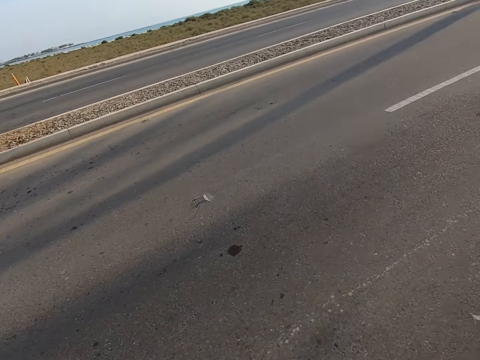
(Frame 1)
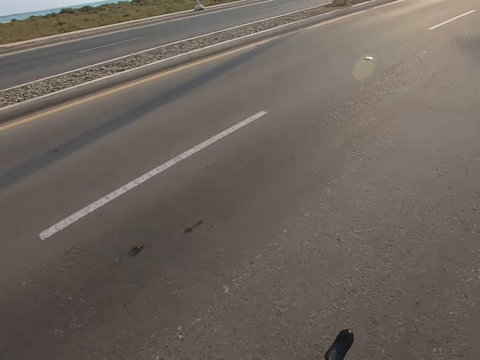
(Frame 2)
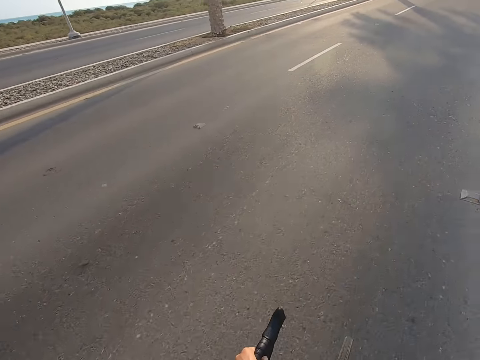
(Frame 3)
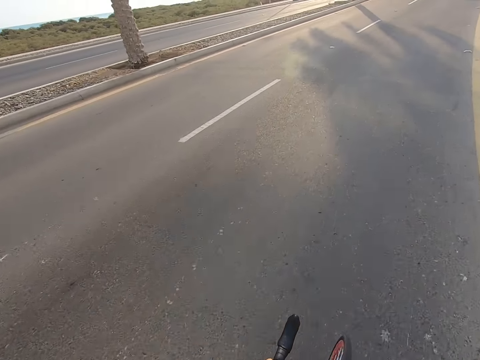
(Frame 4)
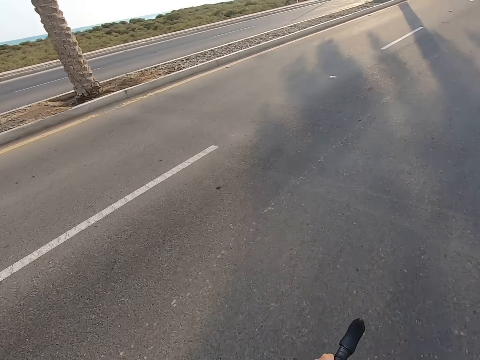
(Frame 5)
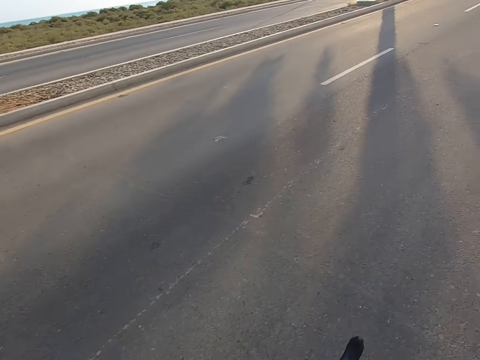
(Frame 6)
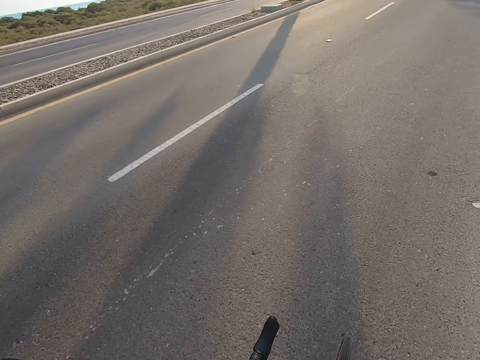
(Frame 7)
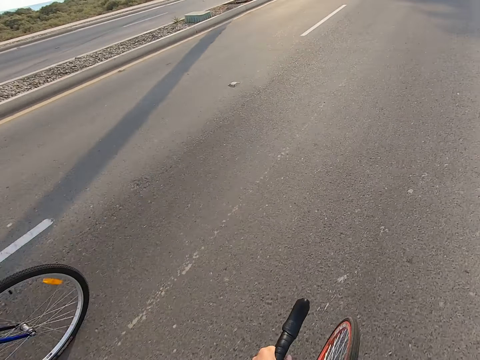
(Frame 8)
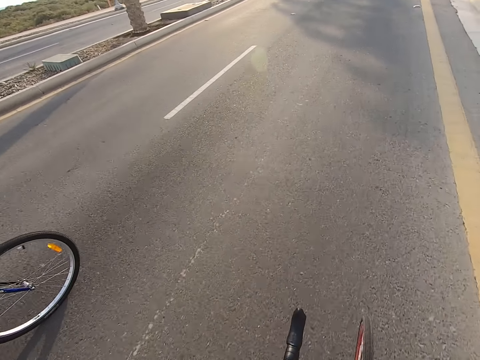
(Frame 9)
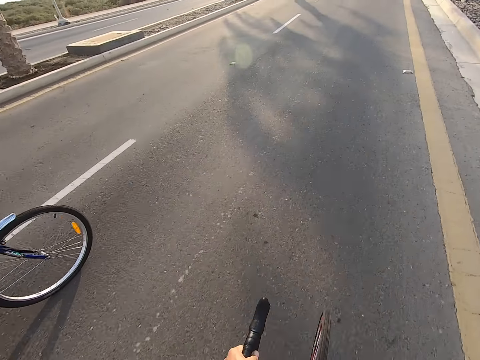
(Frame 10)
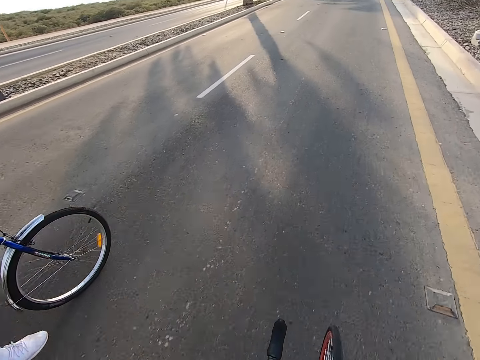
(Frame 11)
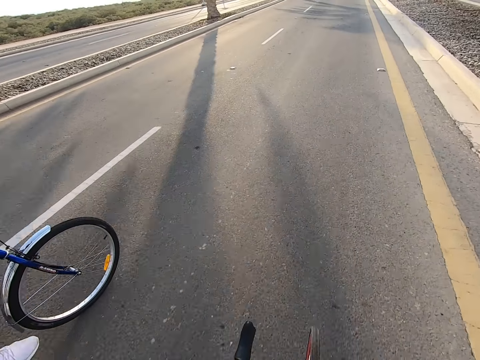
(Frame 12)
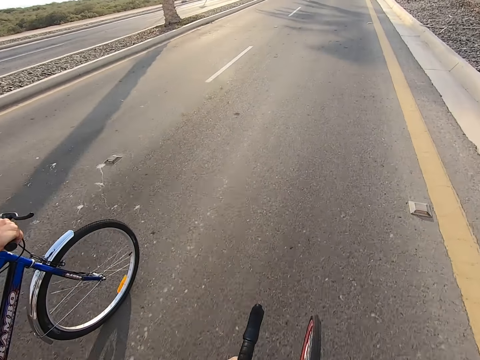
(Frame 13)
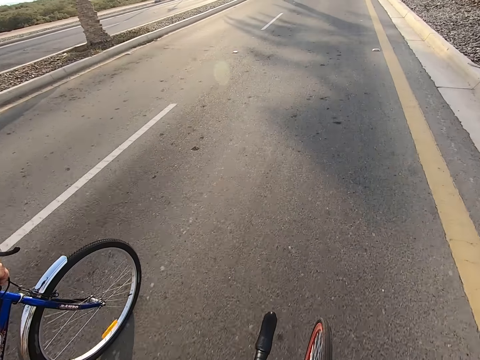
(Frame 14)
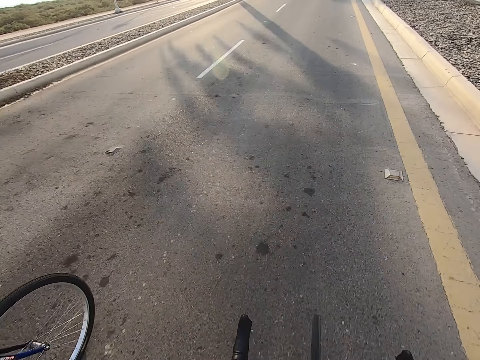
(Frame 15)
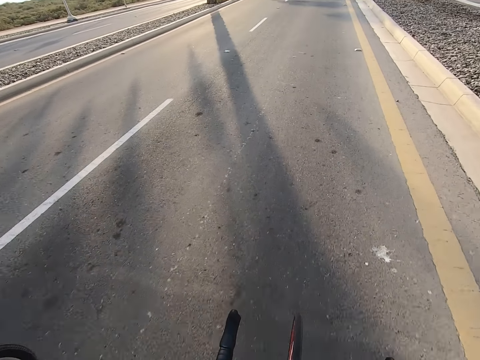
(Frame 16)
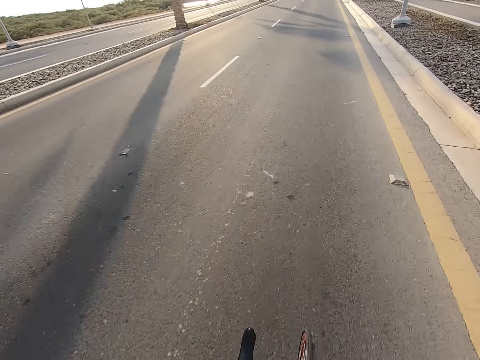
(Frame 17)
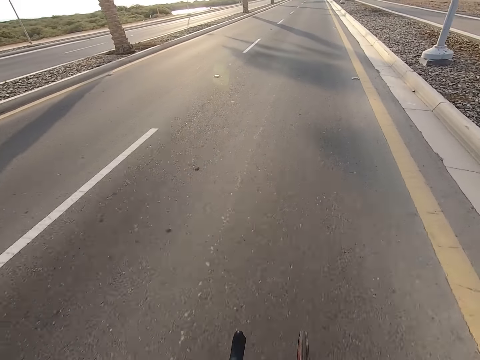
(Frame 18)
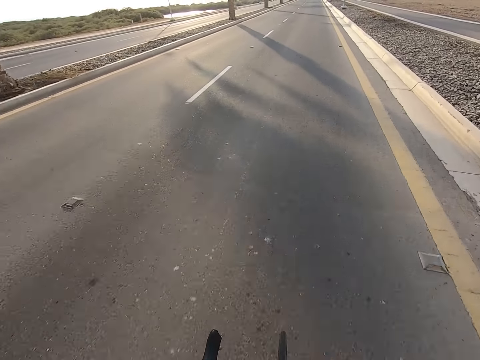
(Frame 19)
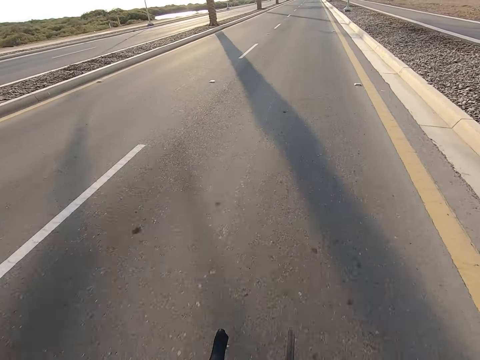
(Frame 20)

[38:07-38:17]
A man cycles the bicycle on the road.

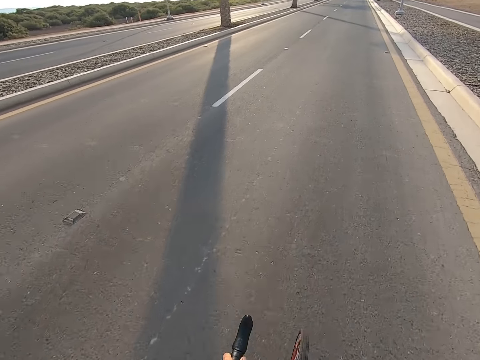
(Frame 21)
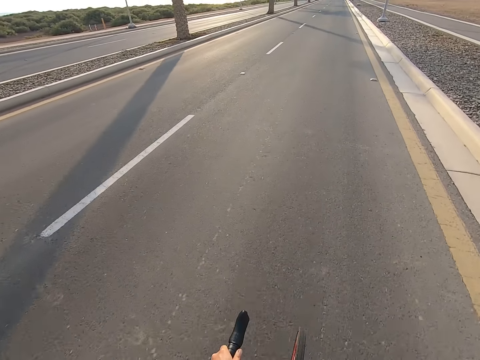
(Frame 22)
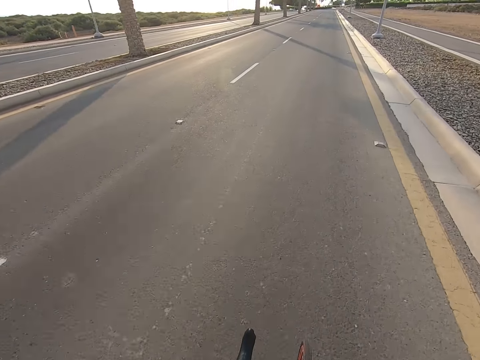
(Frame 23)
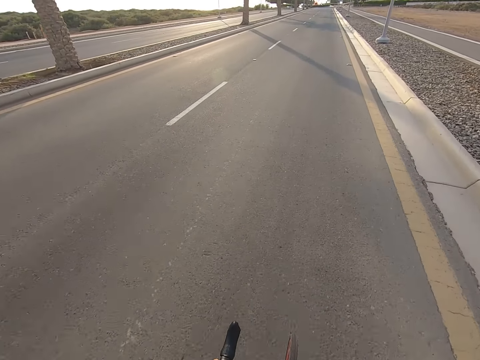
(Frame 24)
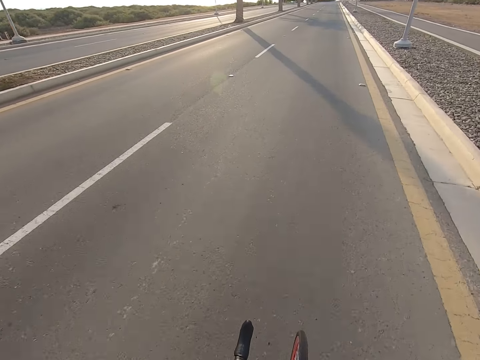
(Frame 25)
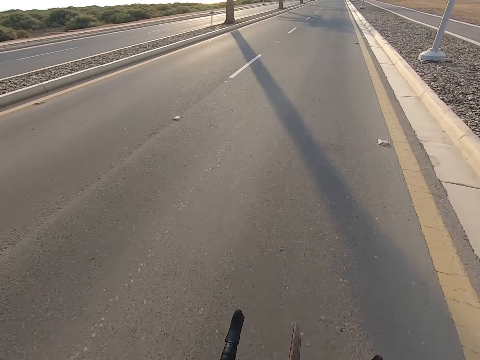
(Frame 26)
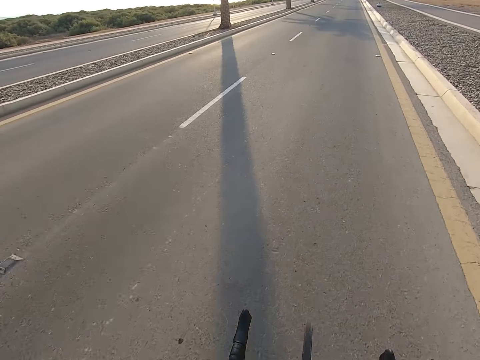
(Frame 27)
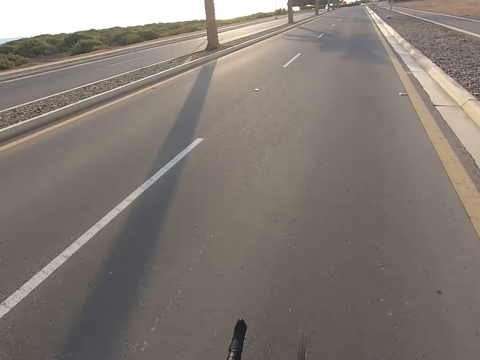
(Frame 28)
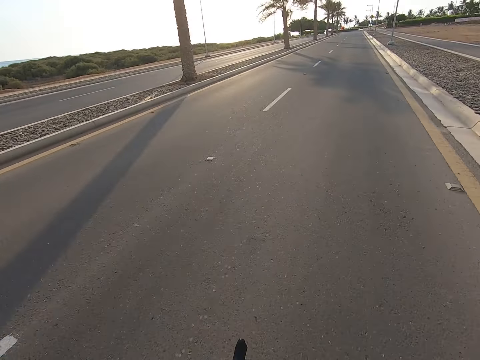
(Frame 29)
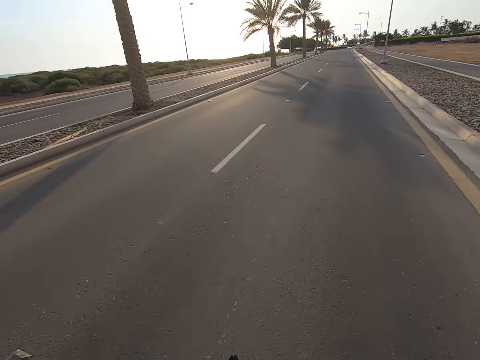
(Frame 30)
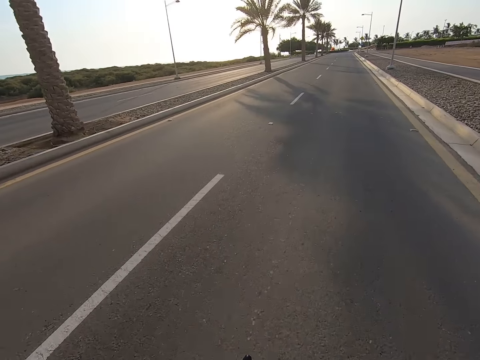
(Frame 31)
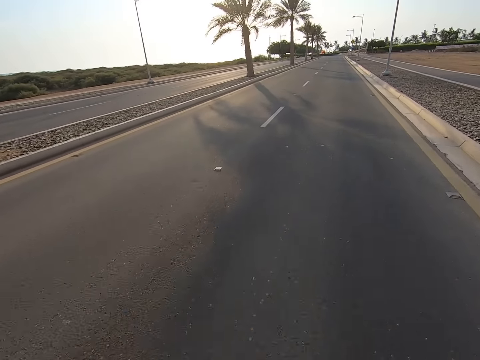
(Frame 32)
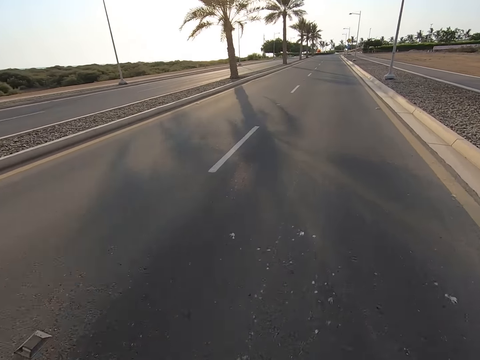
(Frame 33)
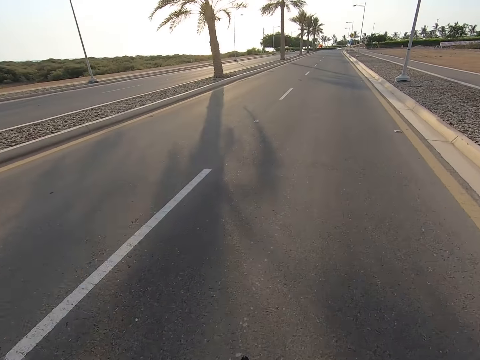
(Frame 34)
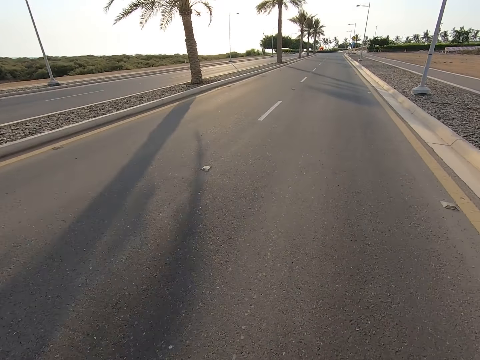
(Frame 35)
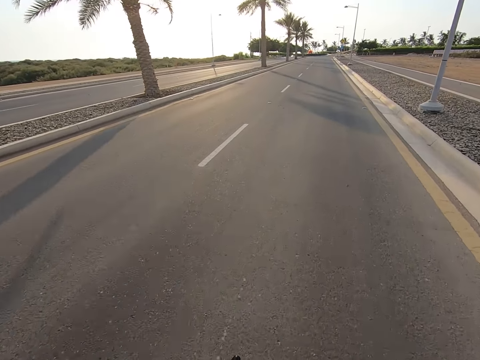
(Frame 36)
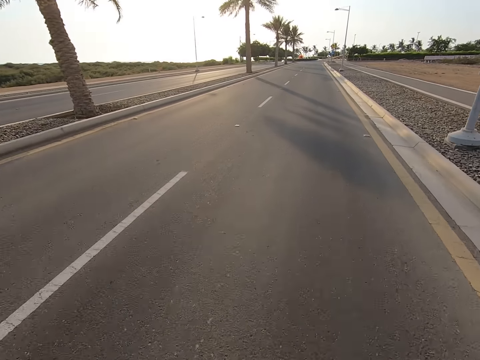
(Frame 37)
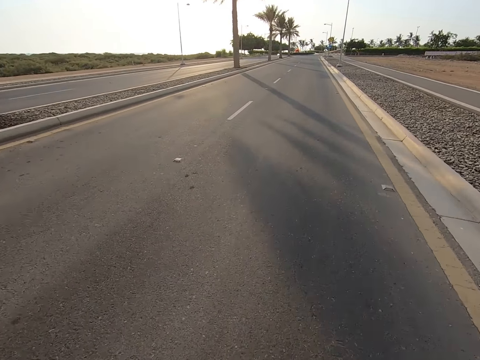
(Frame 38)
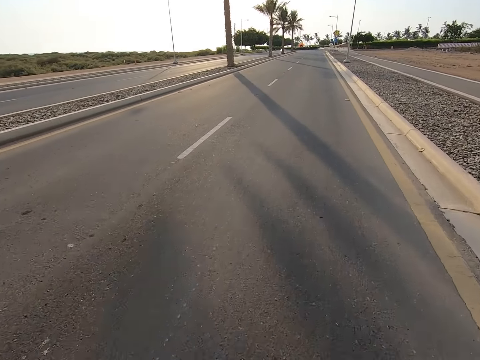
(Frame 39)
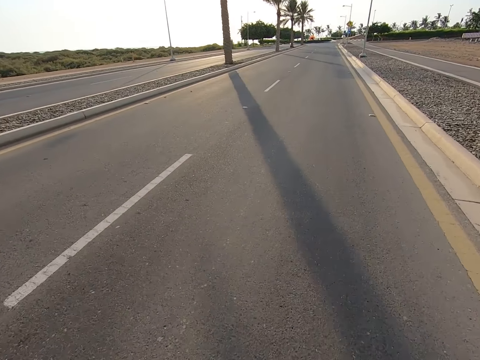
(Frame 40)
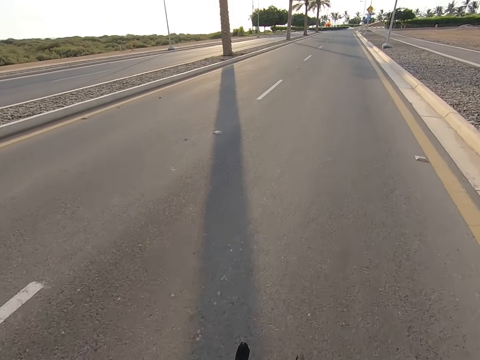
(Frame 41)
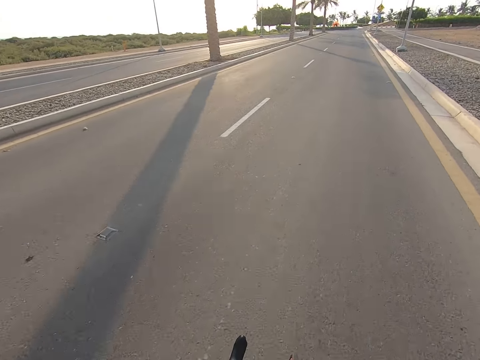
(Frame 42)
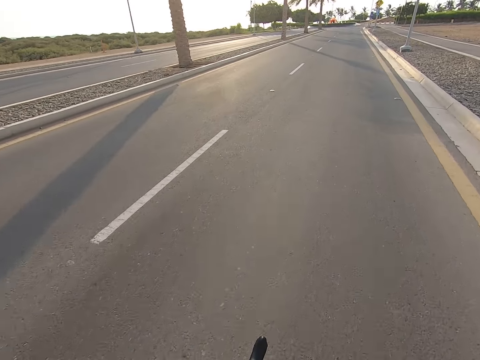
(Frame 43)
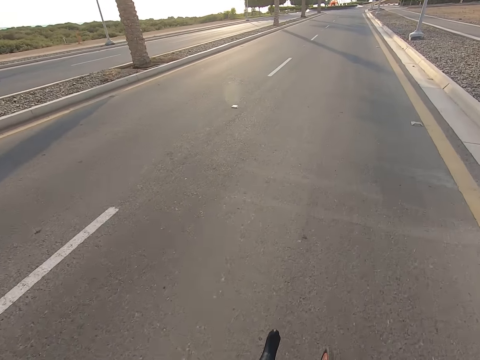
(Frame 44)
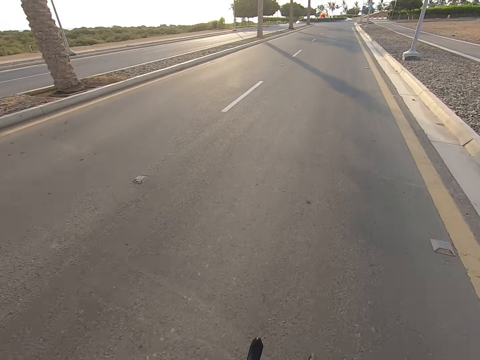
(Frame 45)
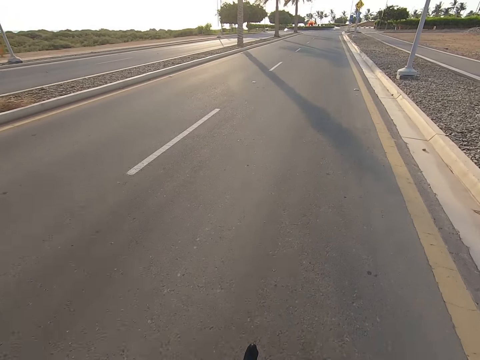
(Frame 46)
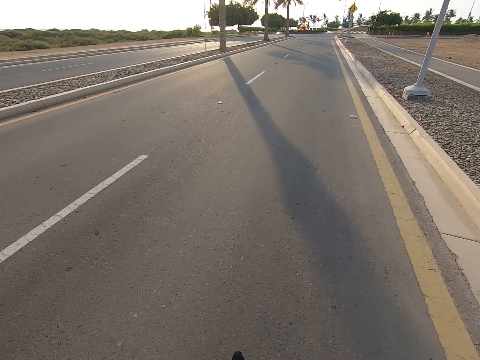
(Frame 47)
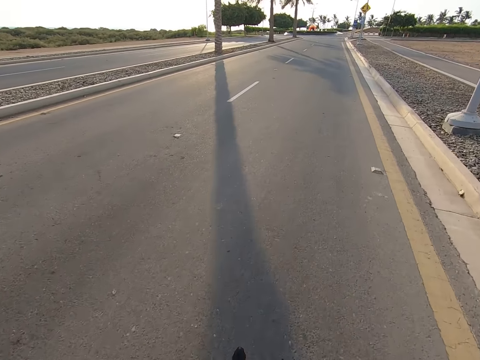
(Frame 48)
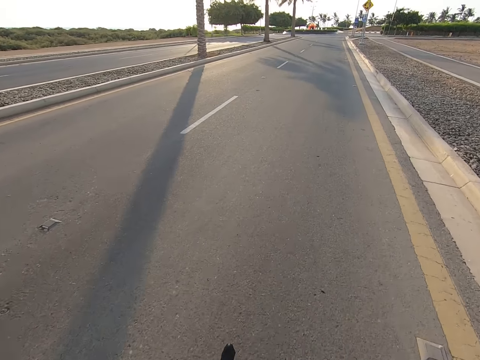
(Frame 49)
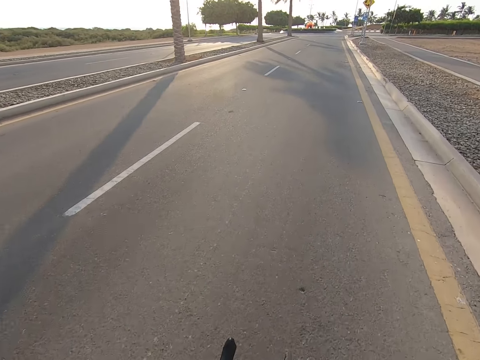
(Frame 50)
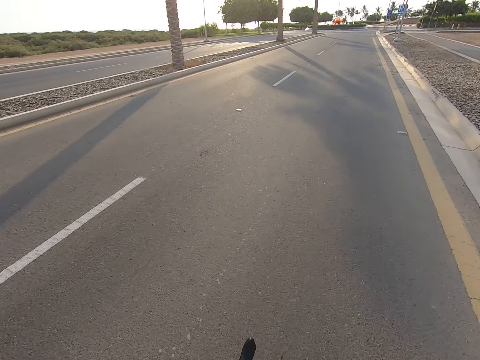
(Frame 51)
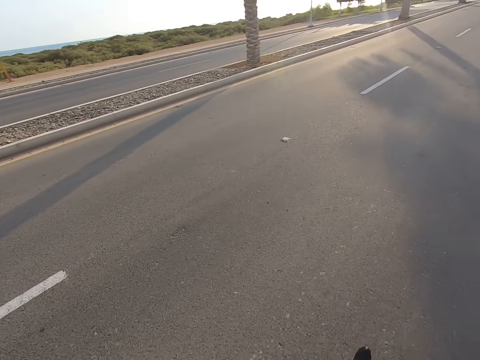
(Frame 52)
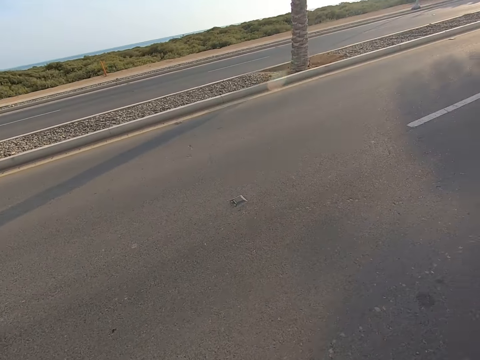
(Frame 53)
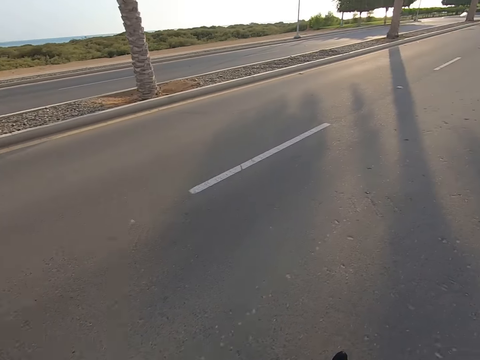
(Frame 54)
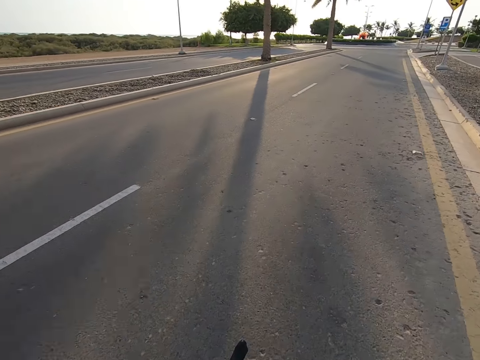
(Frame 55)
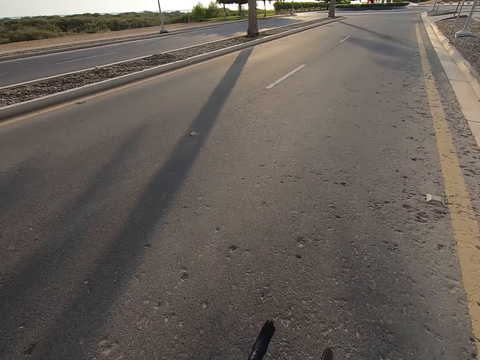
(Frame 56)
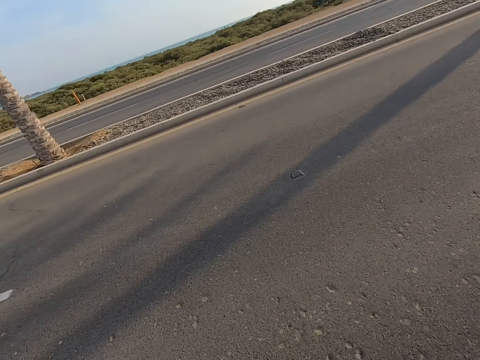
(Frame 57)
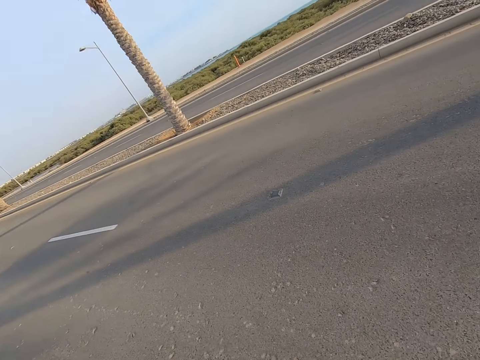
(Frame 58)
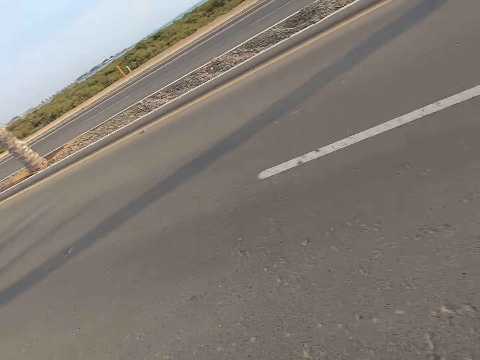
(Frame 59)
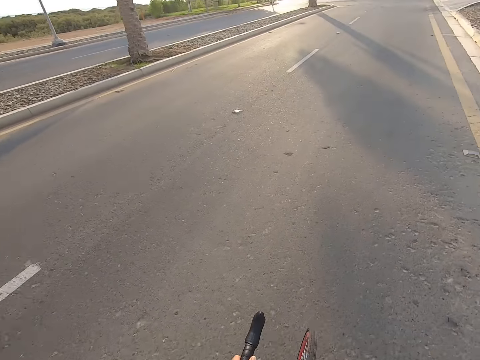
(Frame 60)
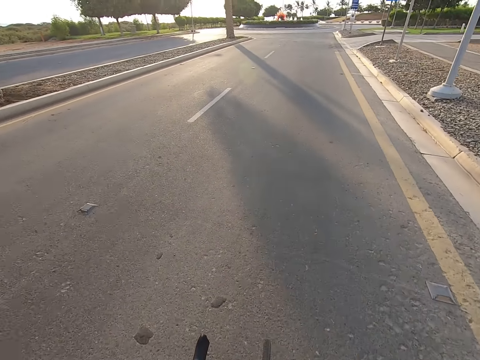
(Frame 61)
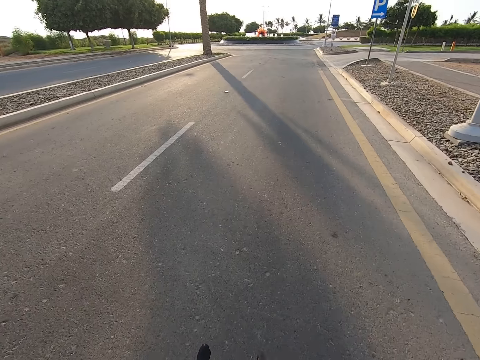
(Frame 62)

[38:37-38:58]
The camera wearer cycles on the road. They look around the road.
